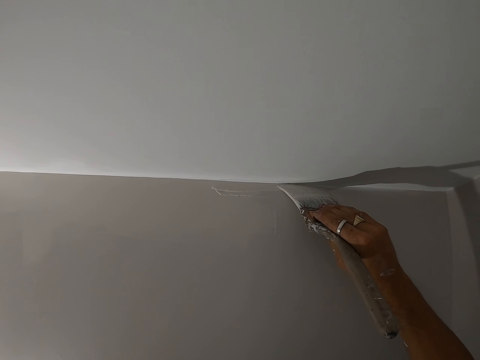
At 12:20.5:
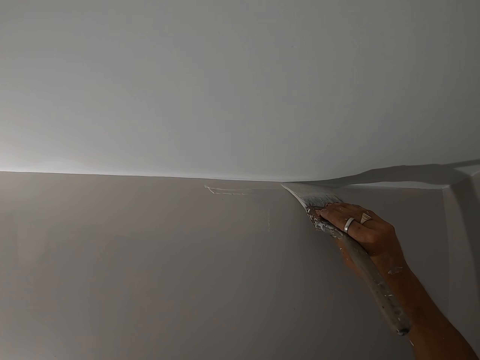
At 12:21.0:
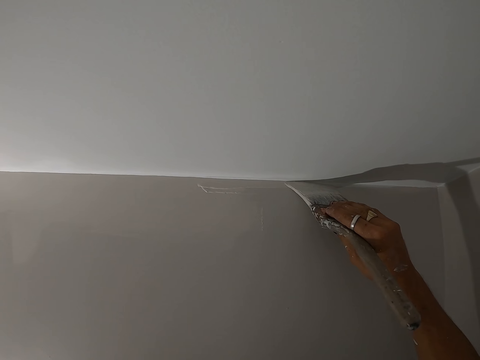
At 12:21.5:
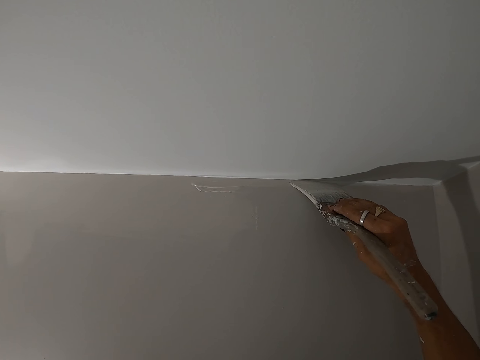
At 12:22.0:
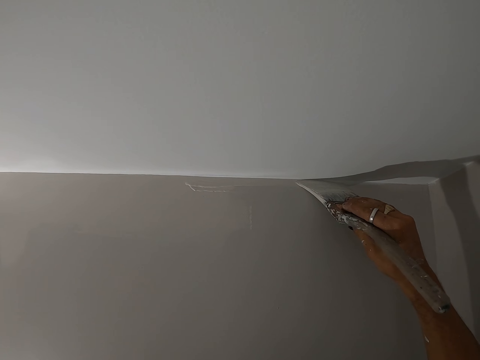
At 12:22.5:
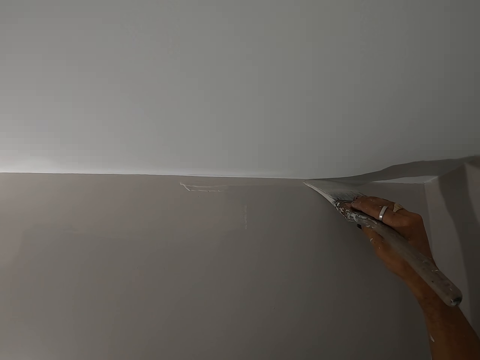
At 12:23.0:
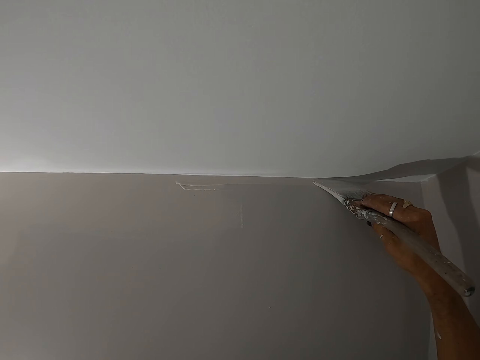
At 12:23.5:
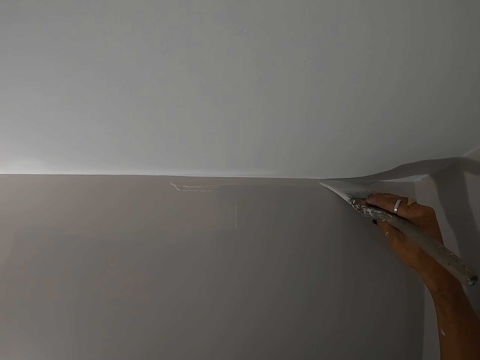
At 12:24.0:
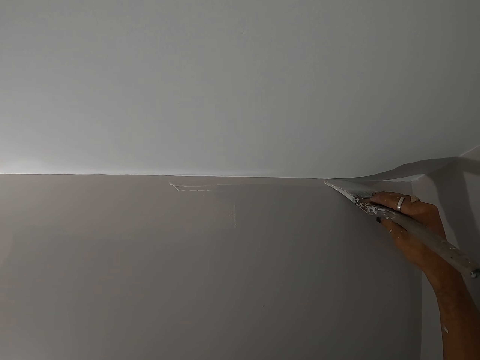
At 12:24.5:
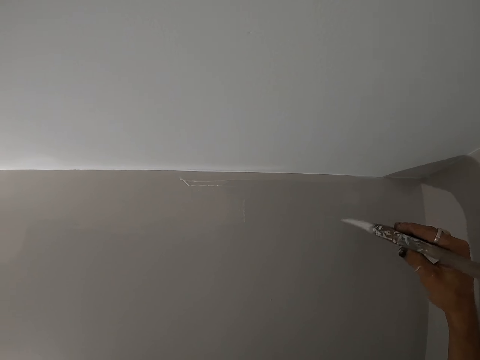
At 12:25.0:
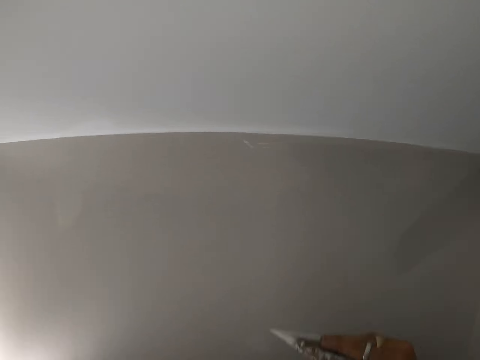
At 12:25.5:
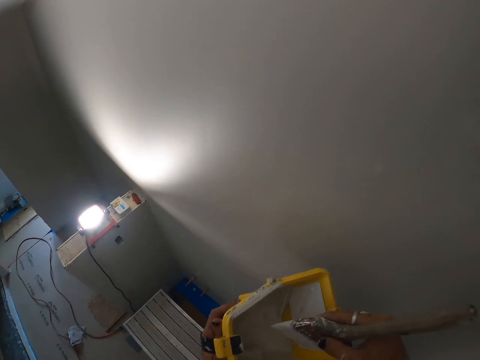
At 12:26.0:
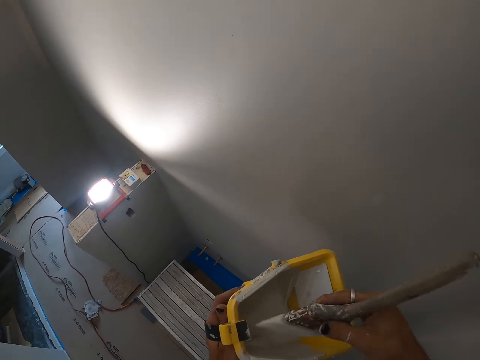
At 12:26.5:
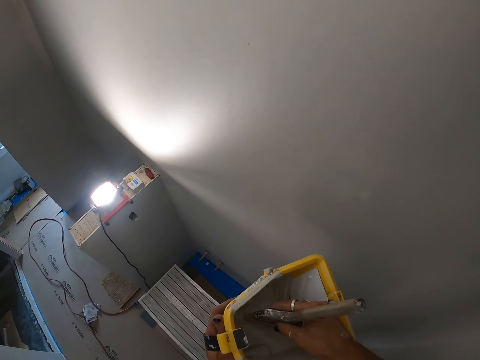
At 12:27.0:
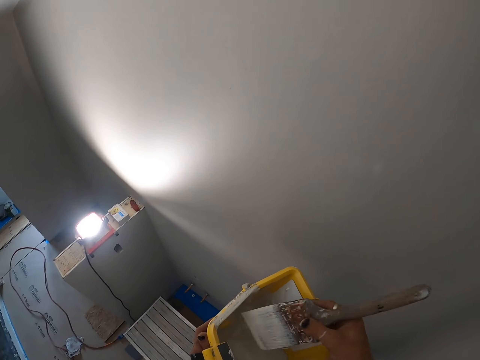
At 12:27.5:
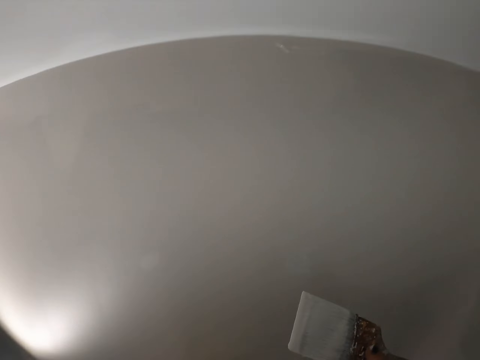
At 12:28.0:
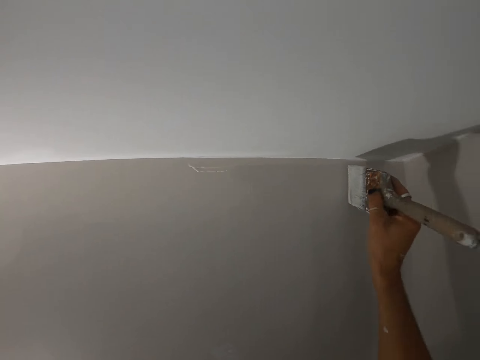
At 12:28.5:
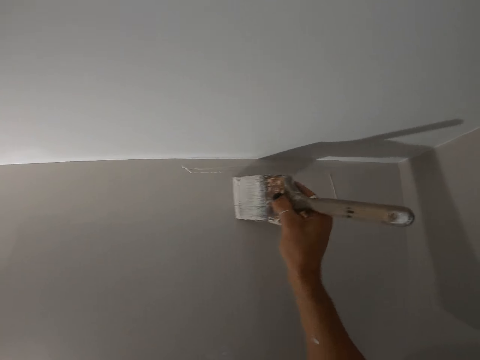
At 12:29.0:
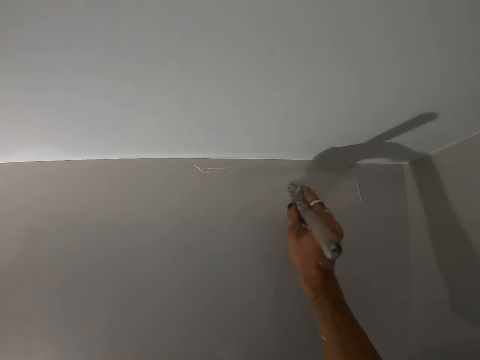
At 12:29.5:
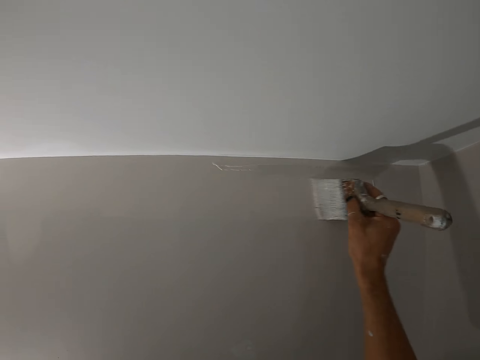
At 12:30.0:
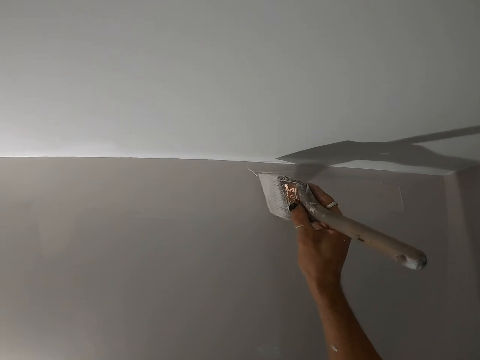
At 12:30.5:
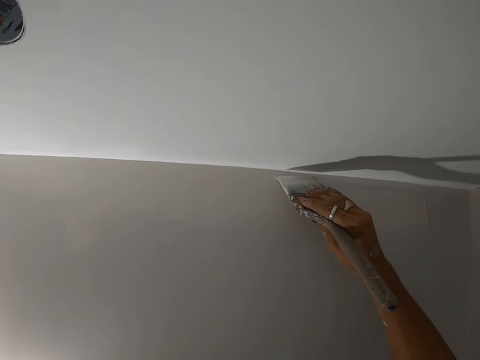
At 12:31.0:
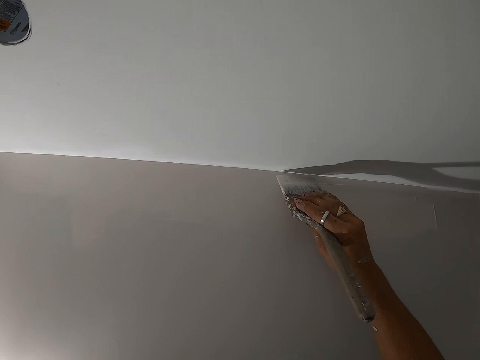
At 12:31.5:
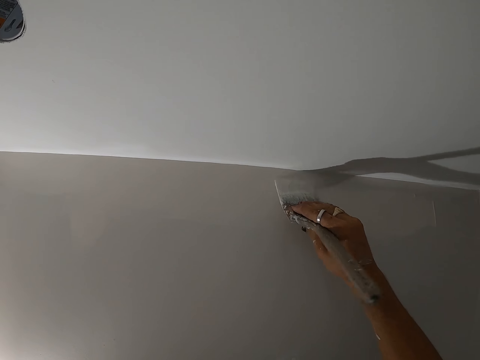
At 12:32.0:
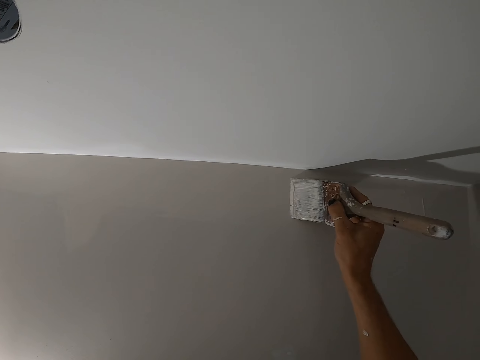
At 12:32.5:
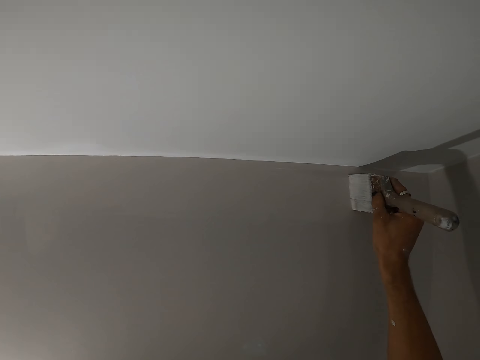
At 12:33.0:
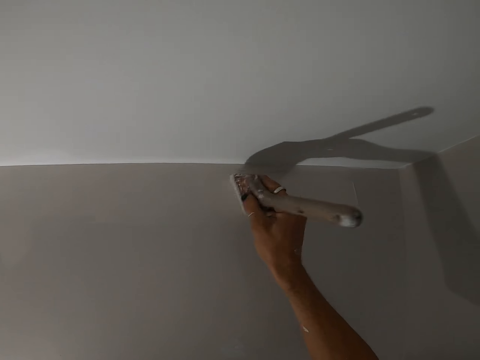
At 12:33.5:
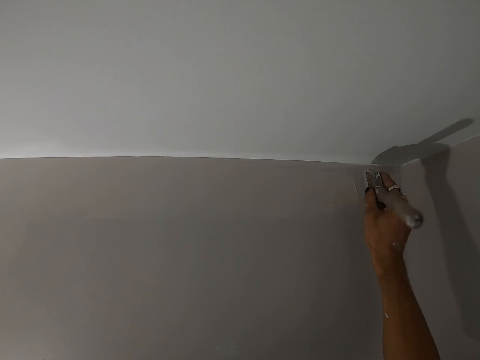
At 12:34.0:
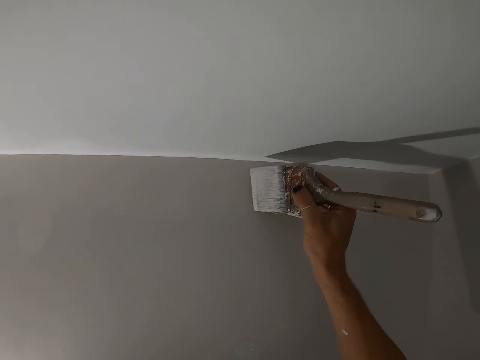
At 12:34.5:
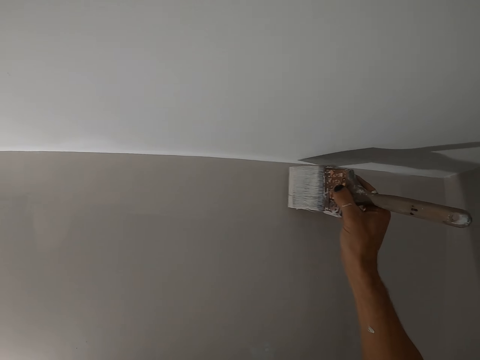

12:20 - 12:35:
The camera wearer dips the paint brush in the paint bucket and paints the wall with the paint brush.

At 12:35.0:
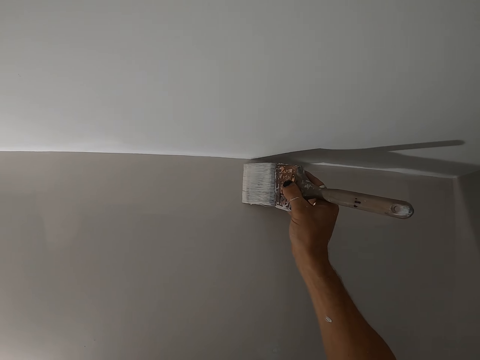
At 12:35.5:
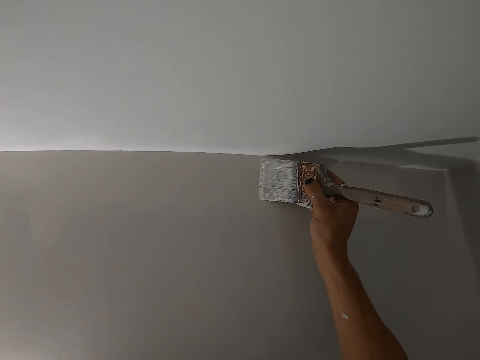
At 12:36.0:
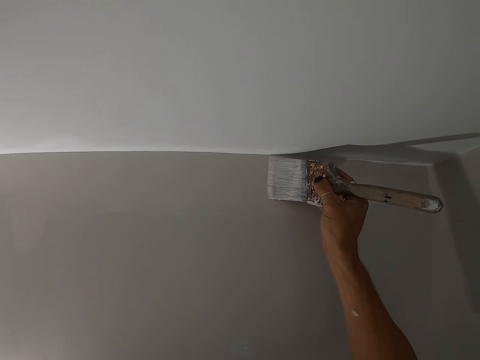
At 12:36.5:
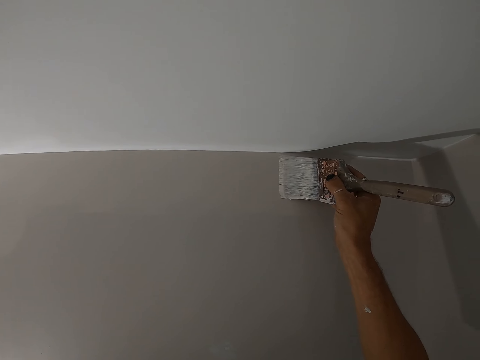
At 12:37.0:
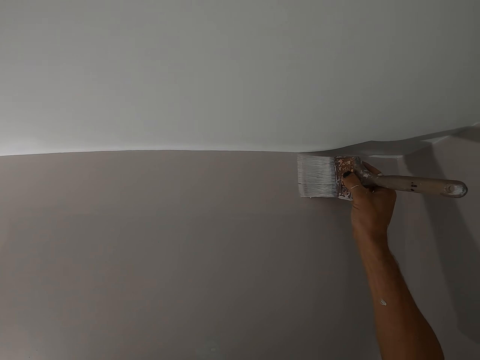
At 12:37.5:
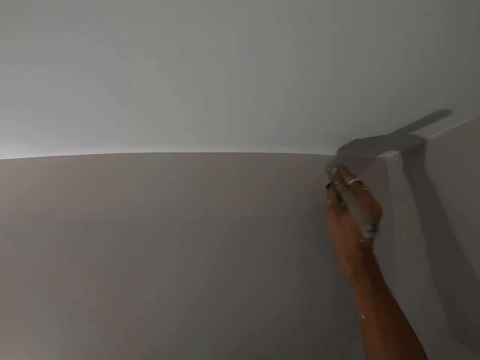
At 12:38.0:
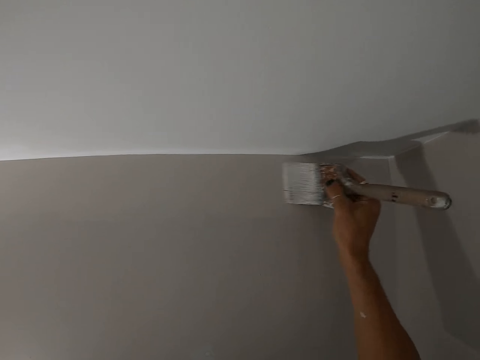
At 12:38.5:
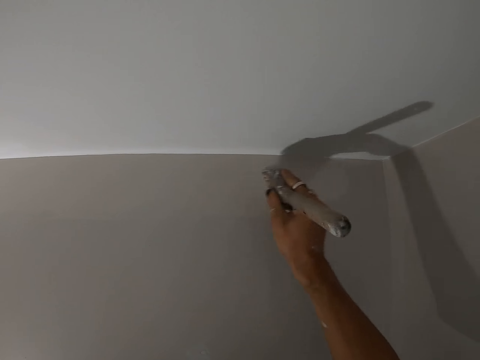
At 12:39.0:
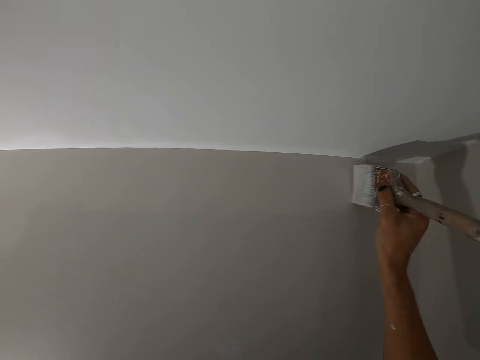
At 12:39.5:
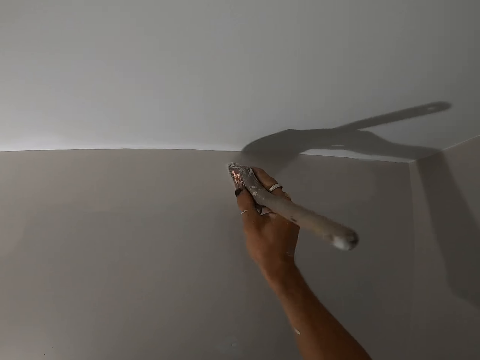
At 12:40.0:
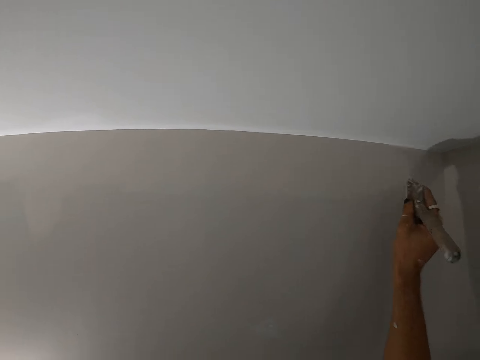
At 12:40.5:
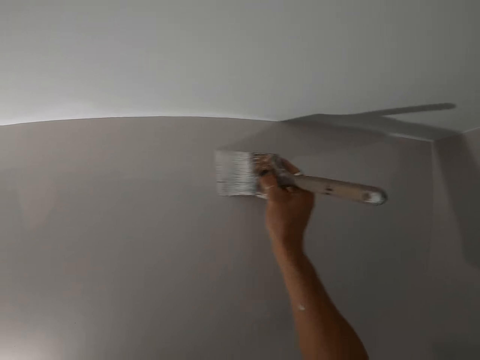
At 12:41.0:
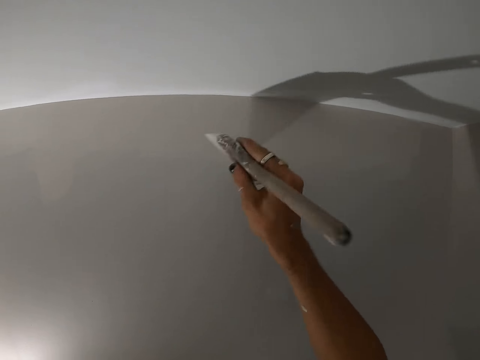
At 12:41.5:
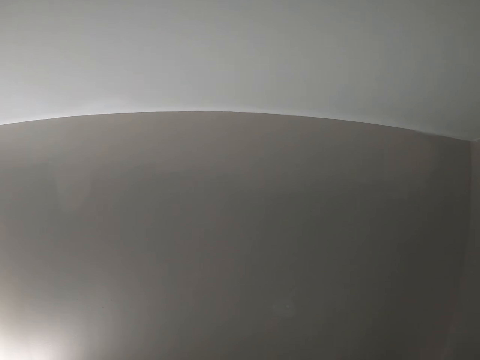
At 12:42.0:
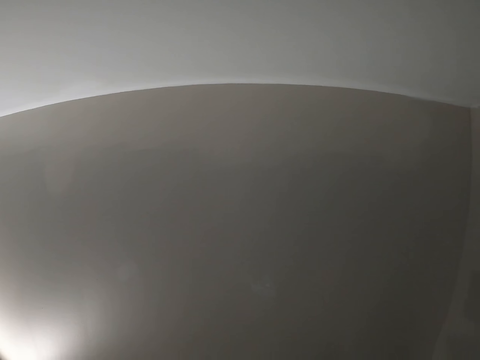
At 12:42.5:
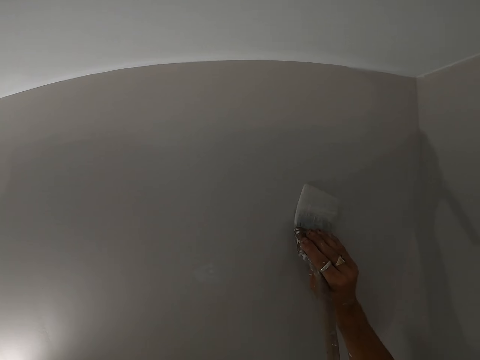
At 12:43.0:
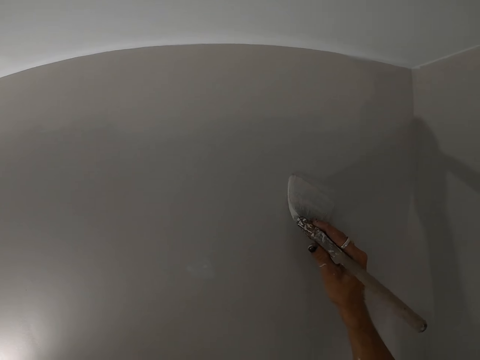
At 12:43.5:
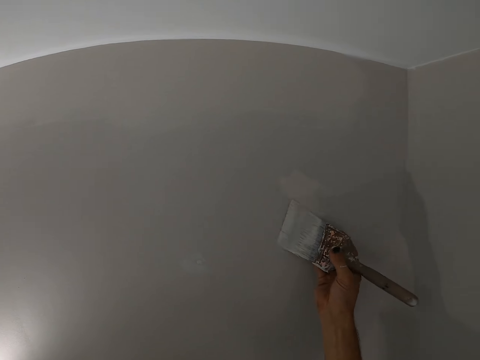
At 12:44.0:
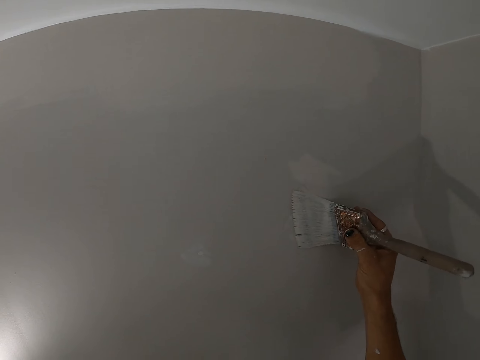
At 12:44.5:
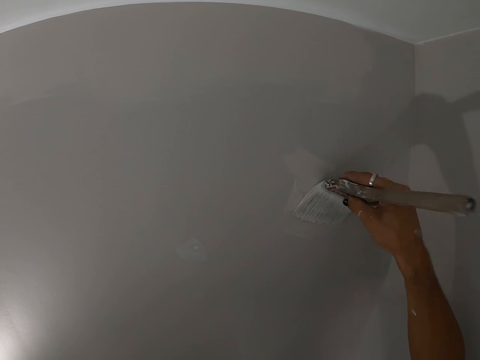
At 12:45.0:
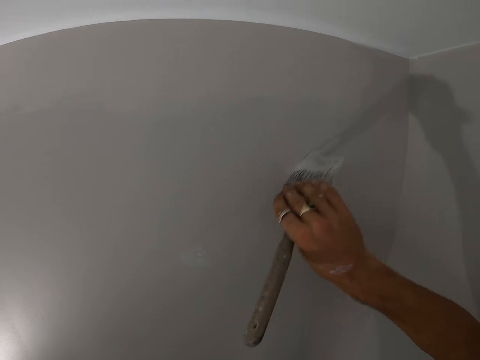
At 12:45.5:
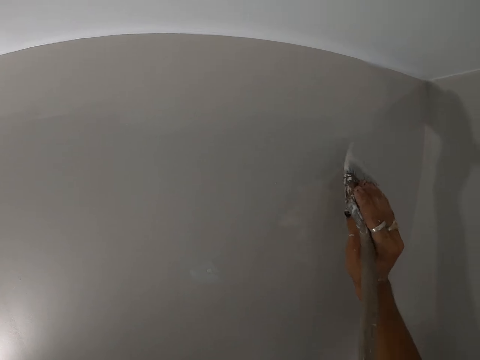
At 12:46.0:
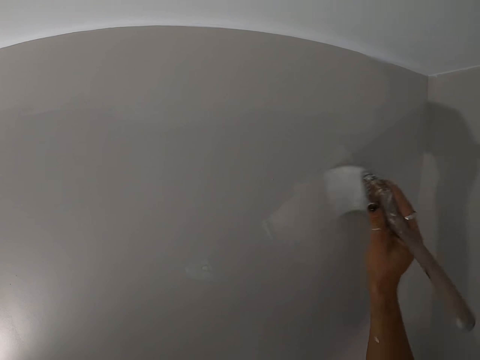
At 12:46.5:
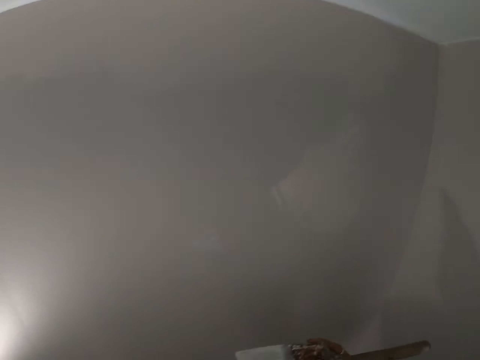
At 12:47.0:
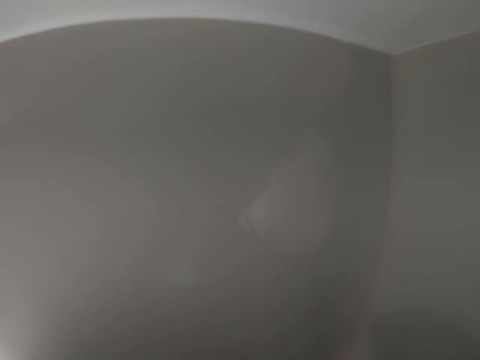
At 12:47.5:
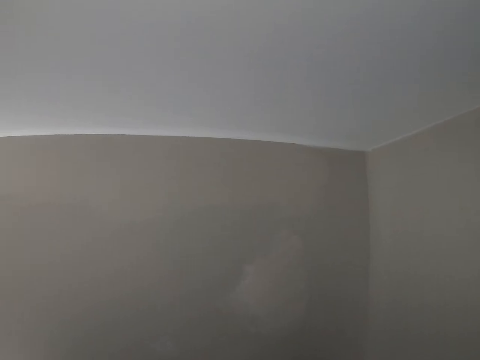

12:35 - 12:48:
The camera wearer dips the paint brush in the paint bucket and paints the wall with the paint brush.
